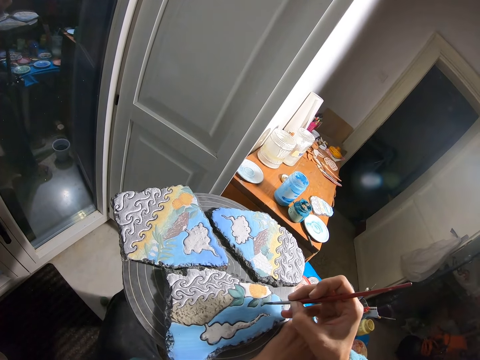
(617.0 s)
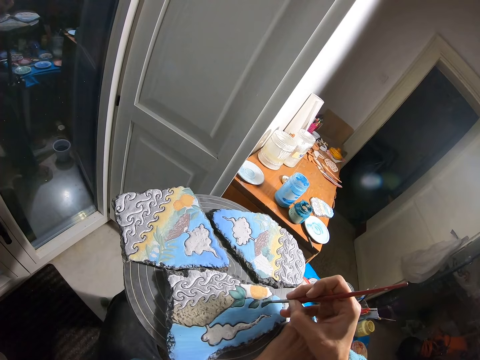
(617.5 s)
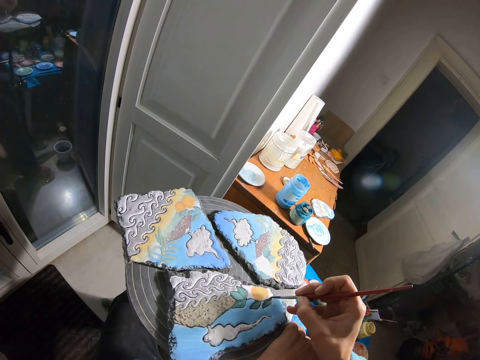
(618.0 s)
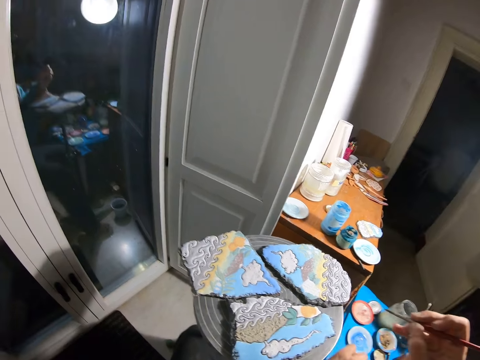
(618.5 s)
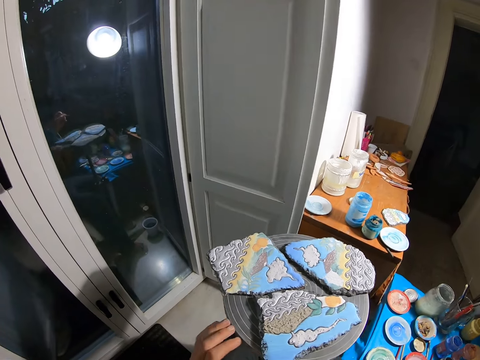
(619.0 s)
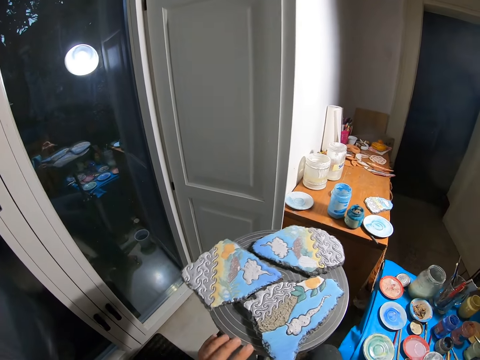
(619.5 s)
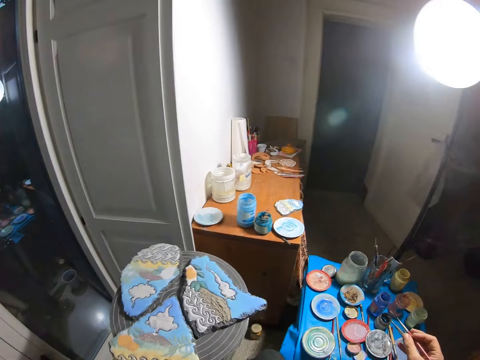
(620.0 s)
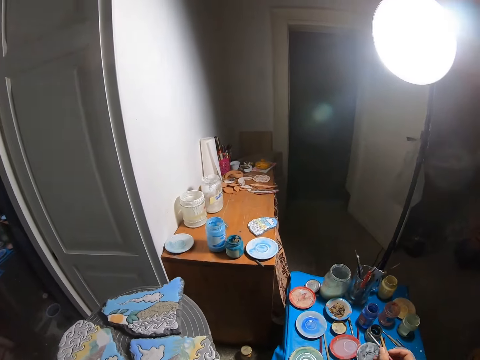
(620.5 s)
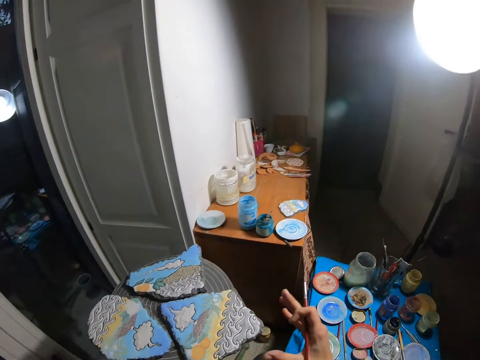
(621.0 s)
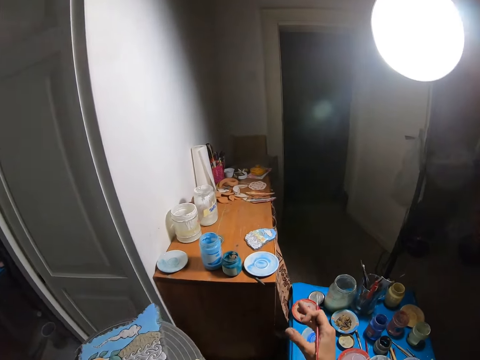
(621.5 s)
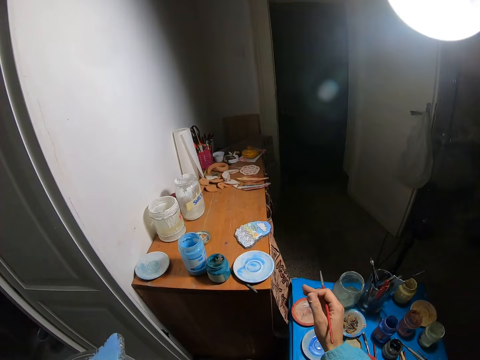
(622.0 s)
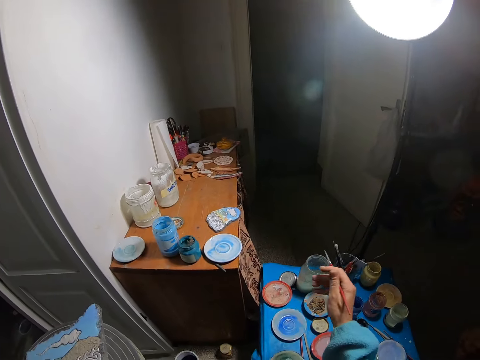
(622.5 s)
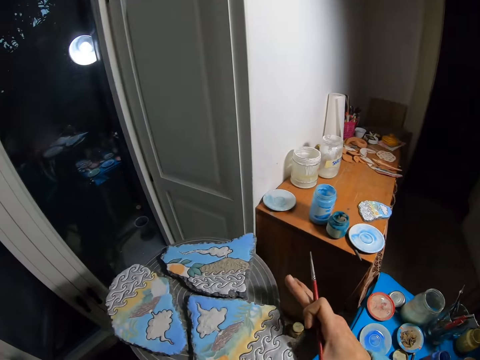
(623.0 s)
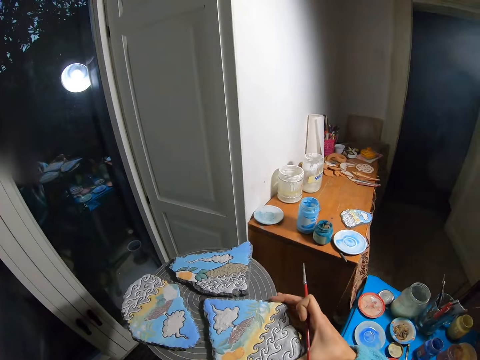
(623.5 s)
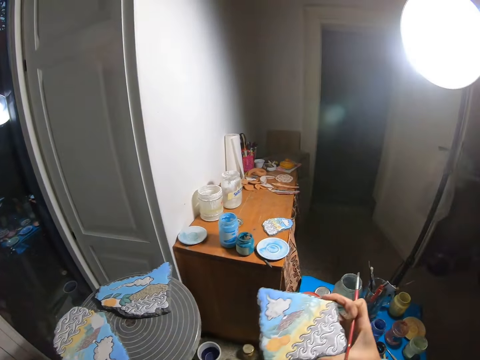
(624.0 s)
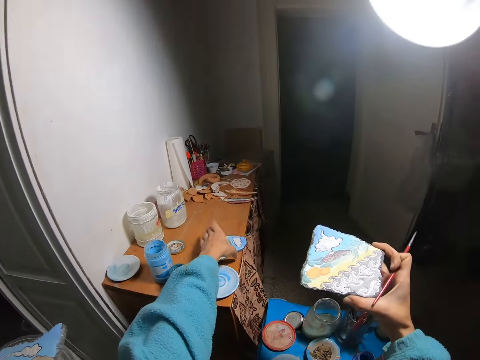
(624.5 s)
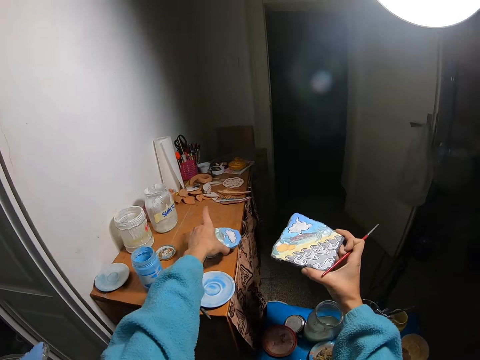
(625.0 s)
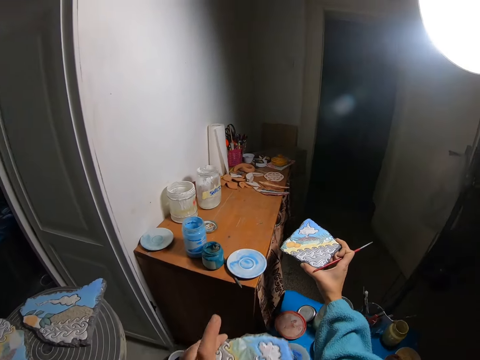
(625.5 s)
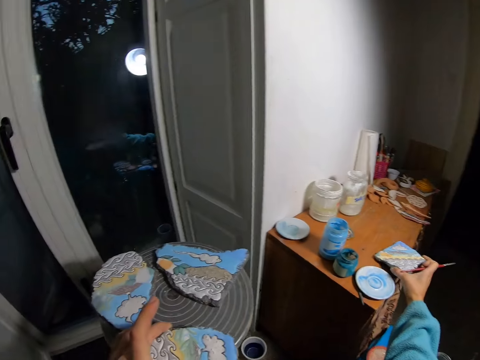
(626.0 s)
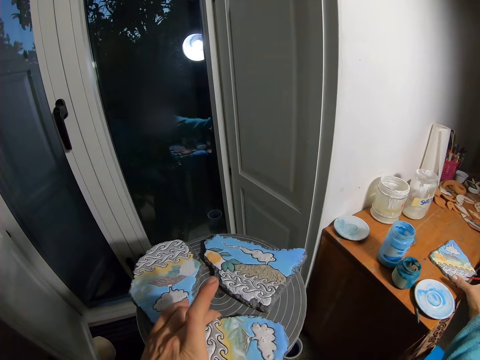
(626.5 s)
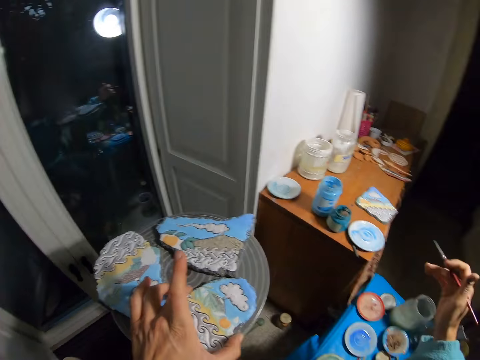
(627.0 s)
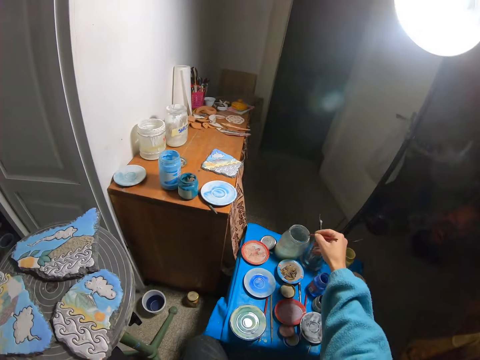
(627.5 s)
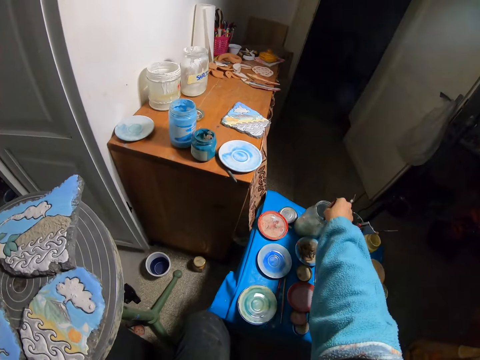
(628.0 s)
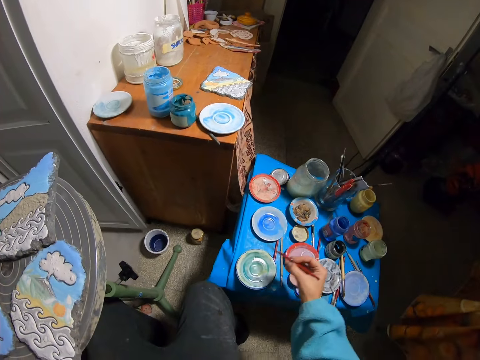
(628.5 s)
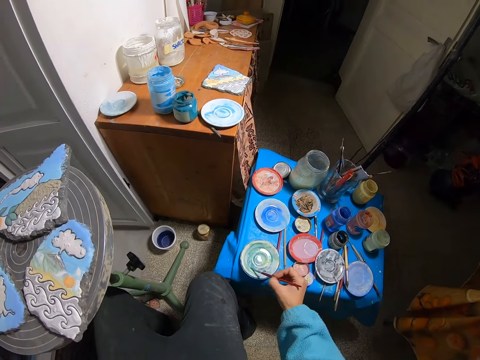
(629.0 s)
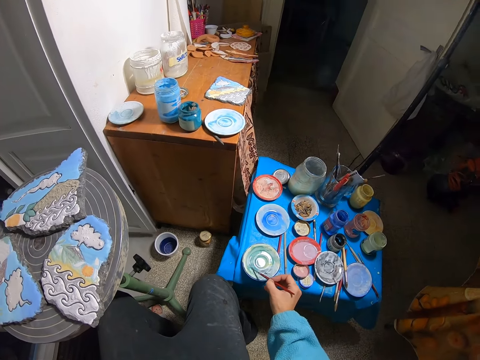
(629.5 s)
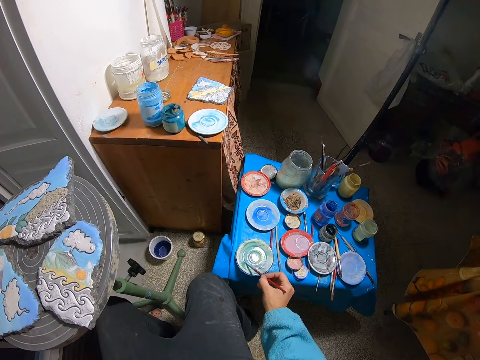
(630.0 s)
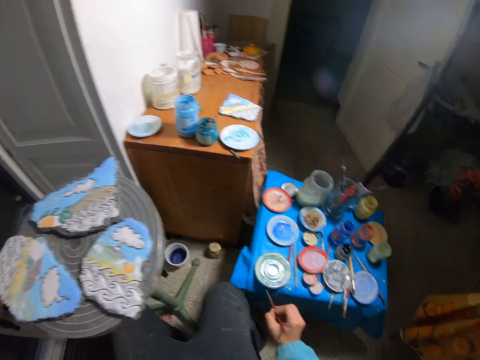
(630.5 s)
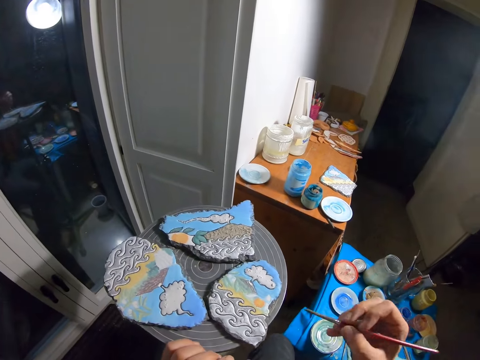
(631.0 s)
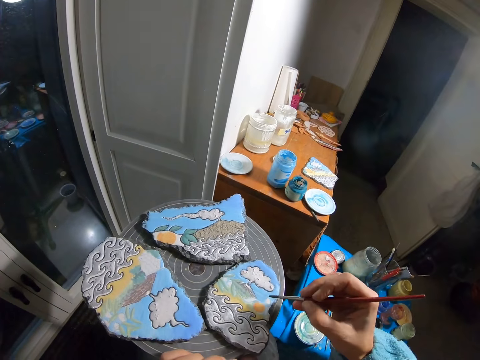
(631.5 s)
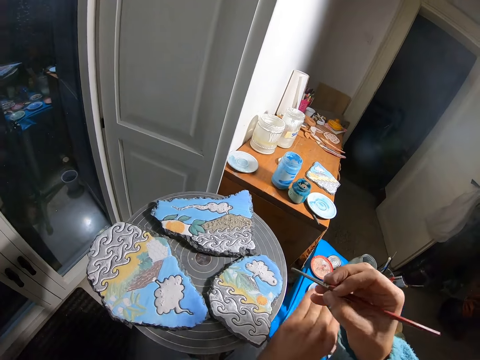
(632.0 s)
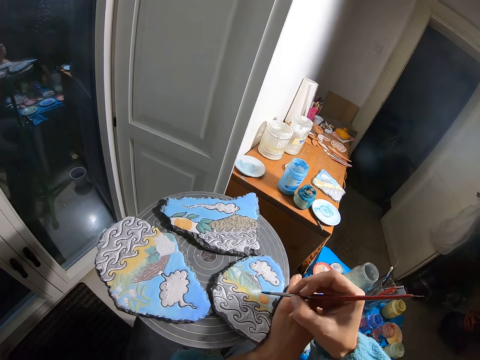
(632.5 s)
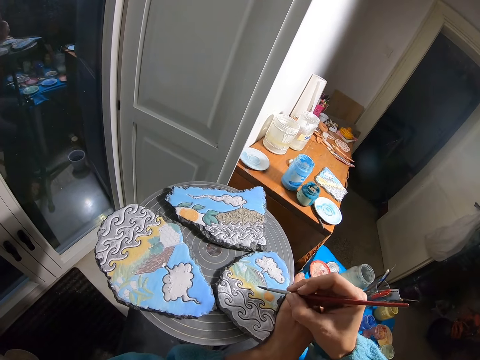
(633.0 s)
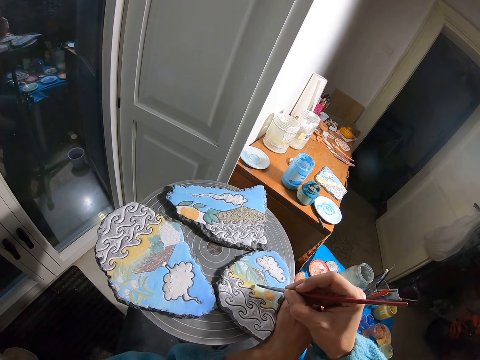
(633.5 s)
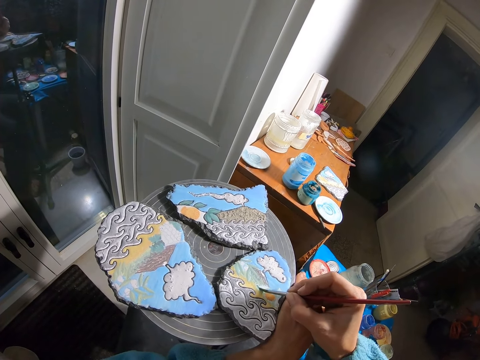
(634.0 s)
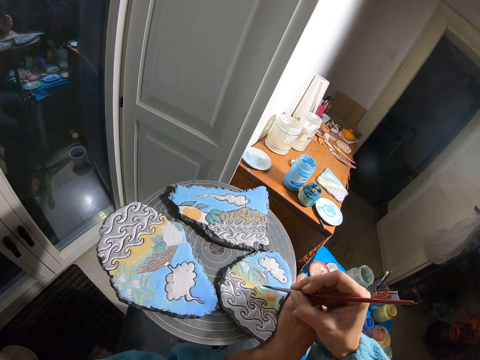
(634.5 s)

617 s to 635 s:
The camera wearer carries the stone from the chair with his right hand. He carries a stone from a table with his left hand. He drops the stone on the table with his right hand. He dips the paintbrush into the bottle of paint with his right hand. He brushes the plate with the paintbrush in his right hand. He paints the stone on the chair with the paintbrush in his right hand.

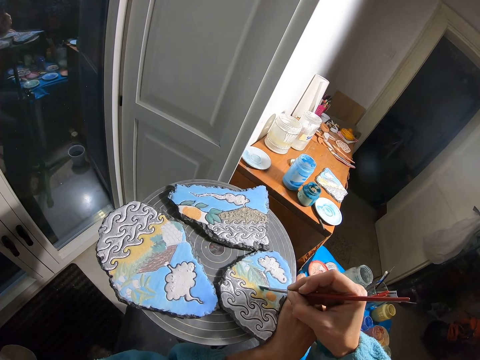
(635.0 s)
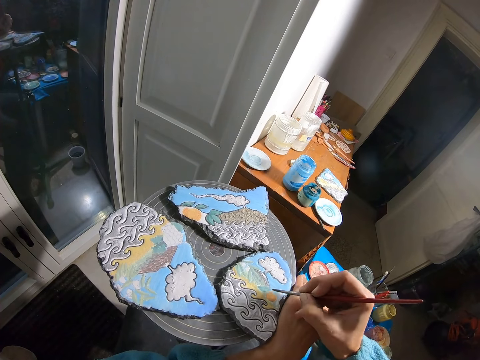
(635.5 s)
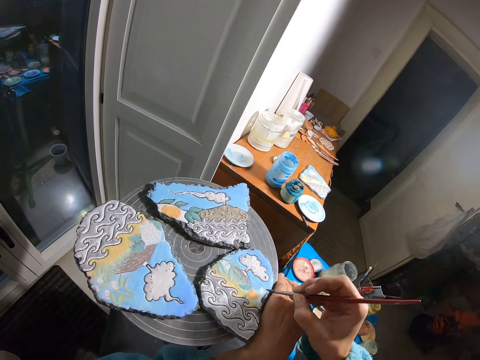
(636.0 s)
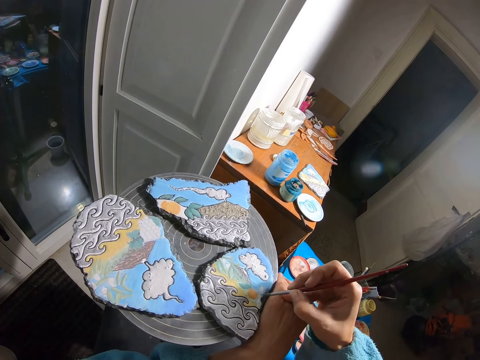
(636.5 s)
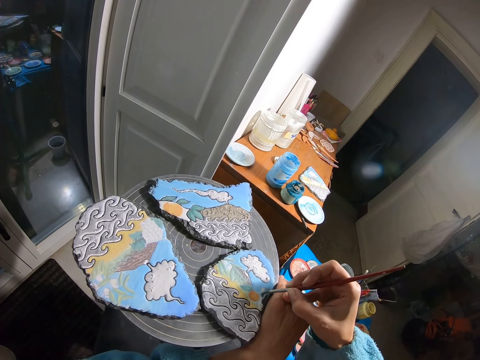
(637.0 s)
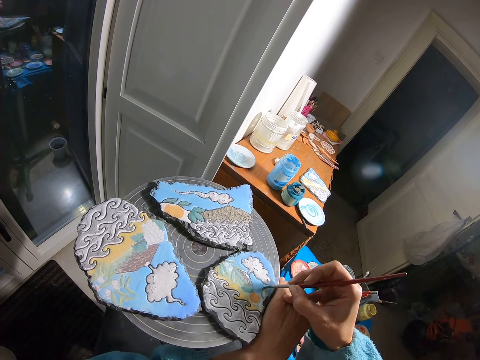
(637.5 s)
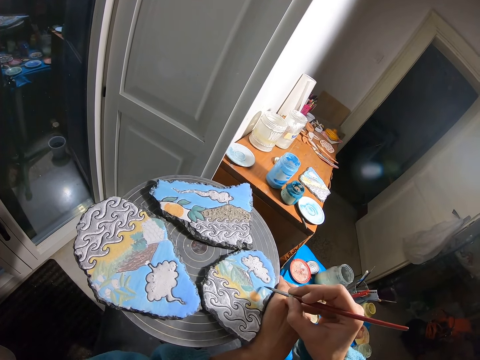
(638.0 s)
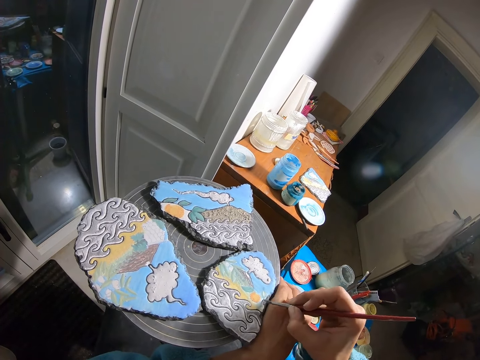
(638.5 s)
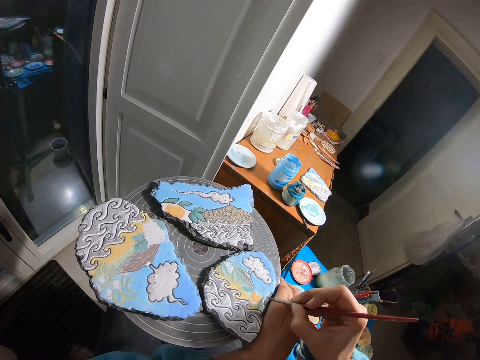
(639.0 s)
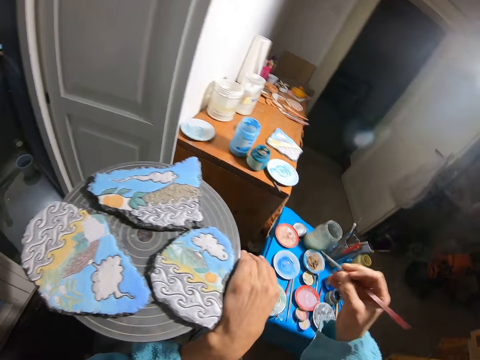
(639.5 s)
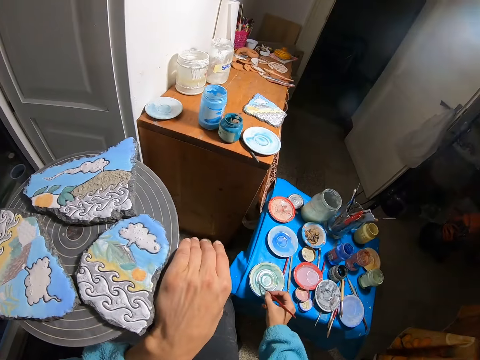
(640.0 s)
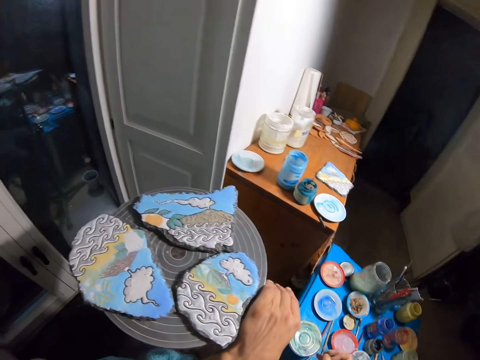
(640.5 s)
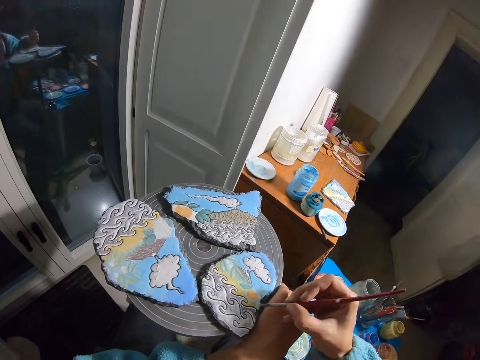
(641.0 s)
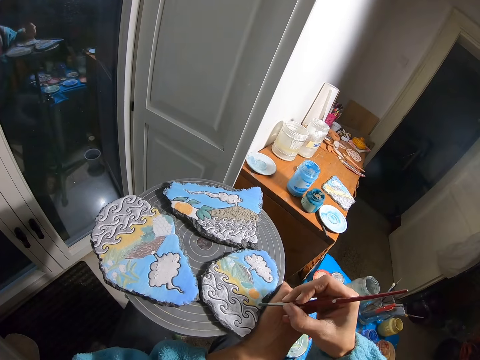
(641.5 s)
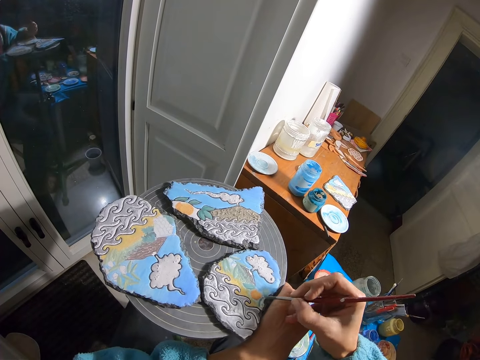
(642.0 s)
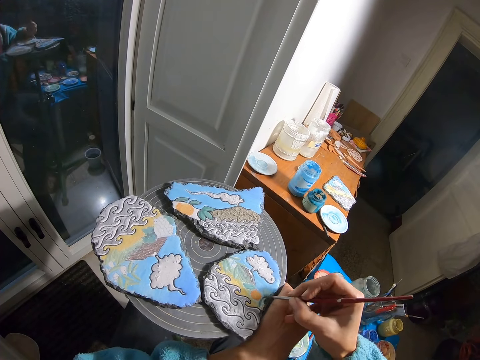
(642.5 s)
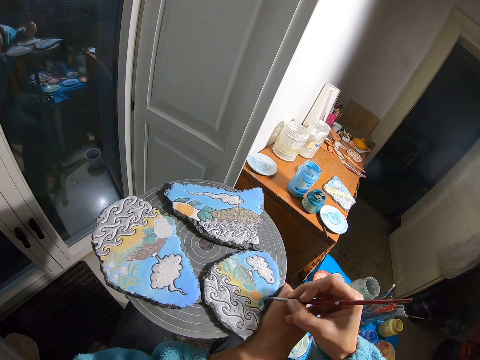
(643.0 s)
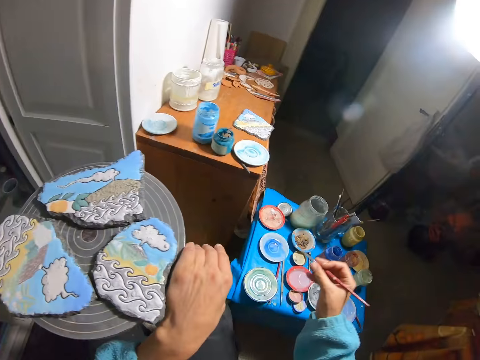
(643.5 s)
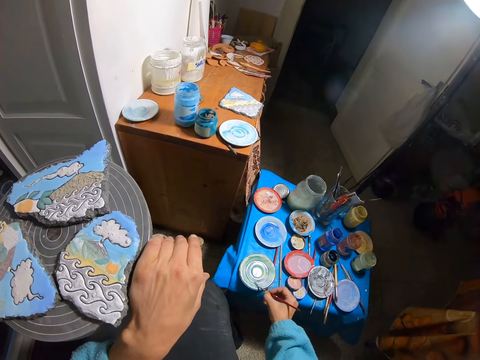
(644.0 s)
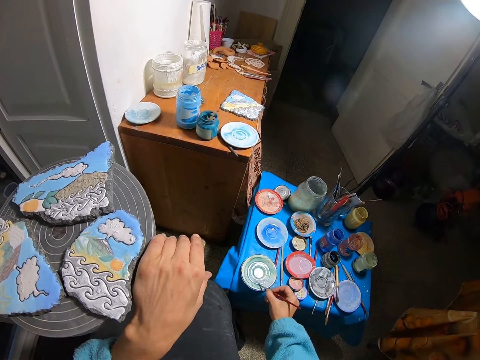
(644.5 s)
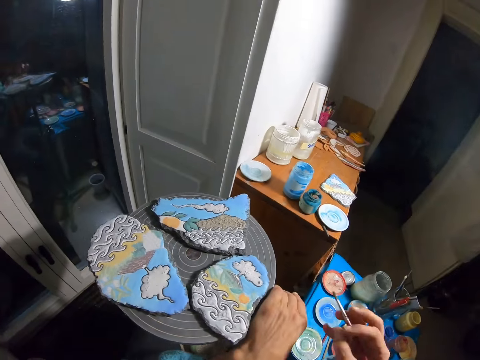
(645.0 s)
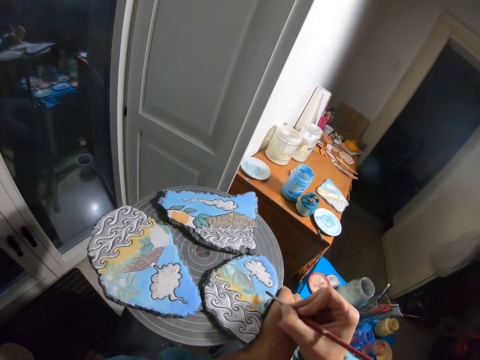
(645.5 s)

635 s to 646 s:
The camera wearer brushes the plate with the paintbrush in his right hand. He paints the stone on the chair with the paintbrush in his right hand. He brushes the plate with the paintbrush in his right hand.
